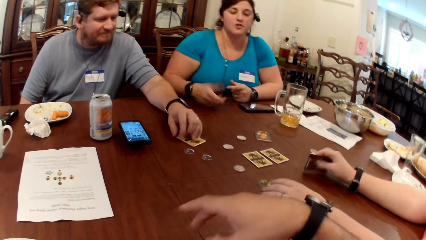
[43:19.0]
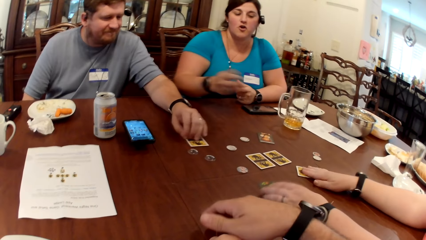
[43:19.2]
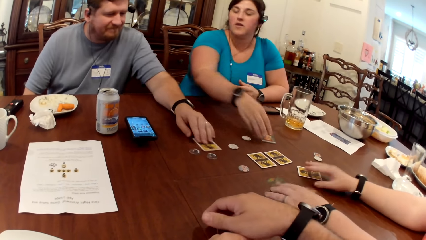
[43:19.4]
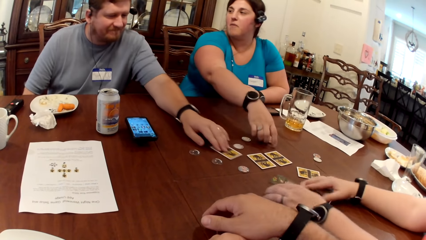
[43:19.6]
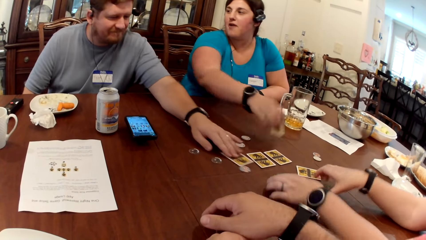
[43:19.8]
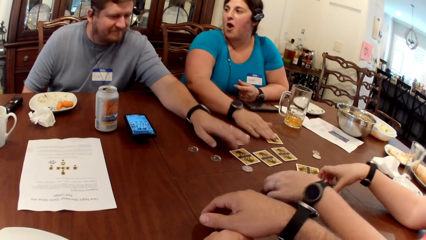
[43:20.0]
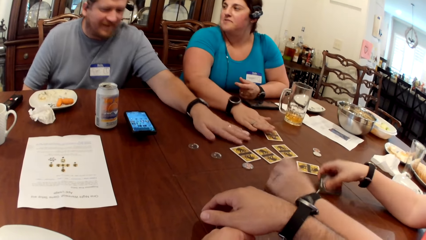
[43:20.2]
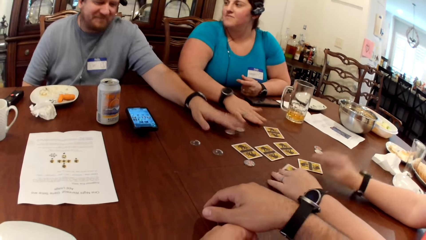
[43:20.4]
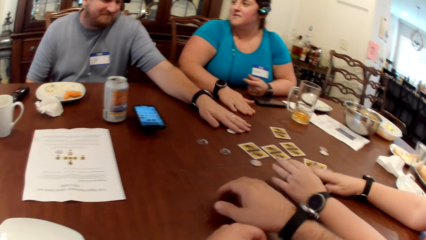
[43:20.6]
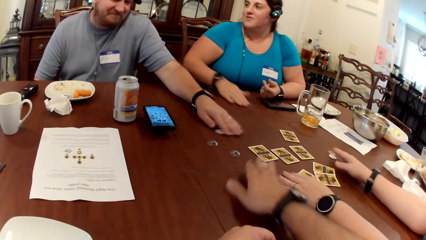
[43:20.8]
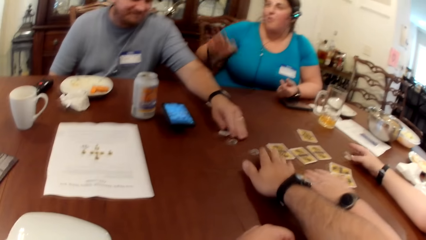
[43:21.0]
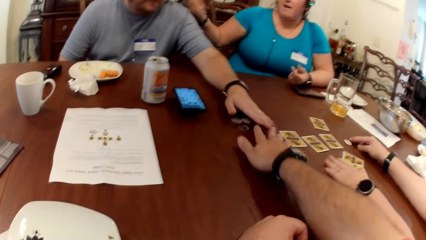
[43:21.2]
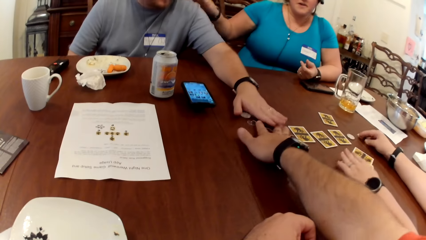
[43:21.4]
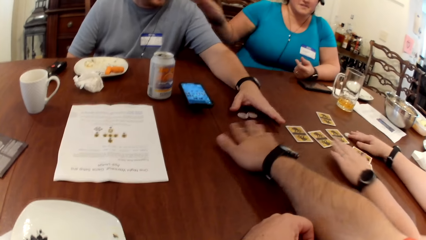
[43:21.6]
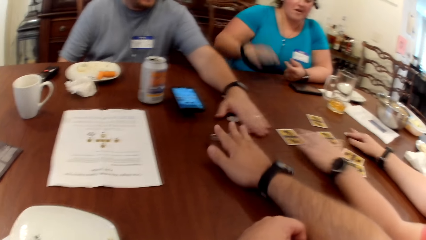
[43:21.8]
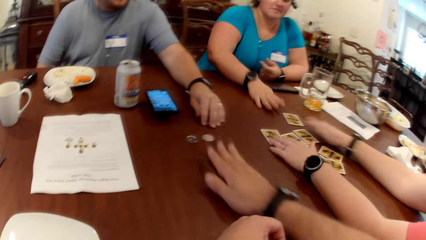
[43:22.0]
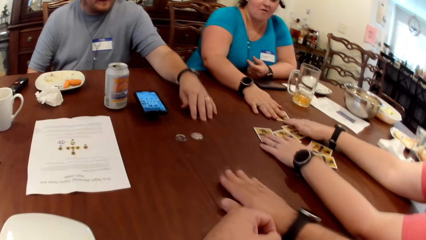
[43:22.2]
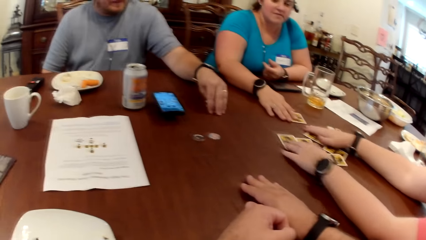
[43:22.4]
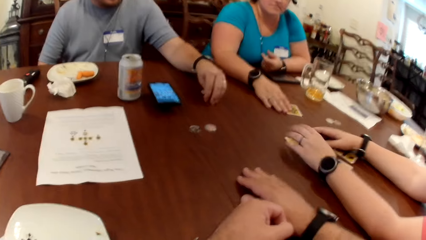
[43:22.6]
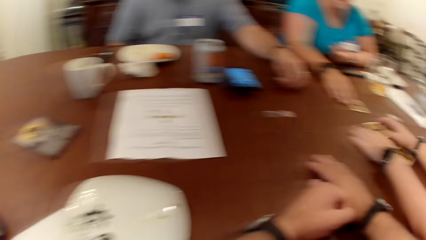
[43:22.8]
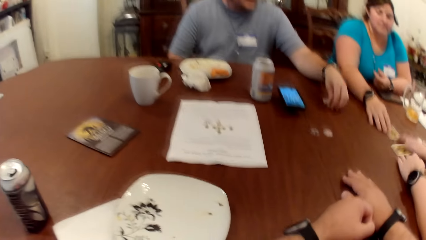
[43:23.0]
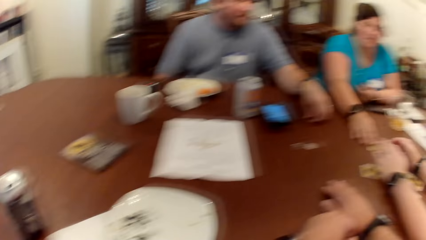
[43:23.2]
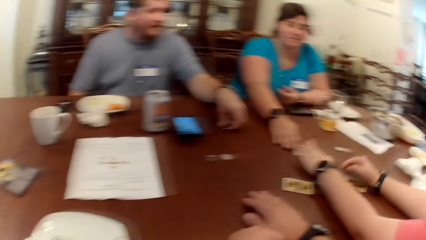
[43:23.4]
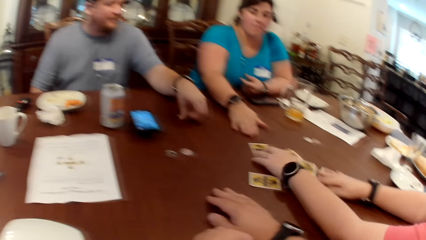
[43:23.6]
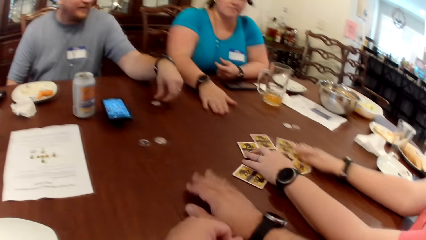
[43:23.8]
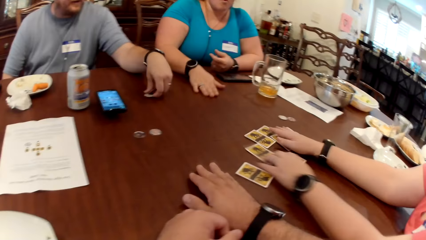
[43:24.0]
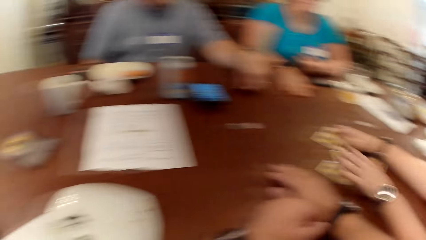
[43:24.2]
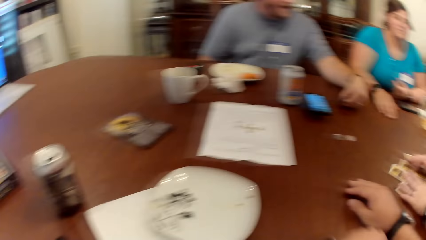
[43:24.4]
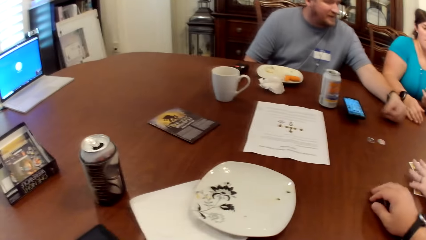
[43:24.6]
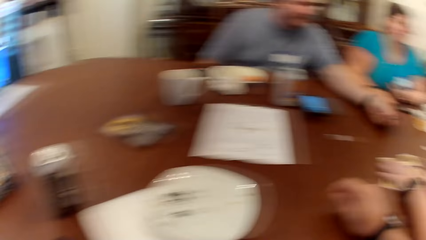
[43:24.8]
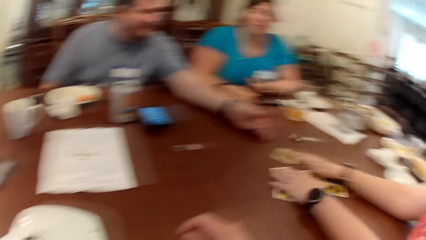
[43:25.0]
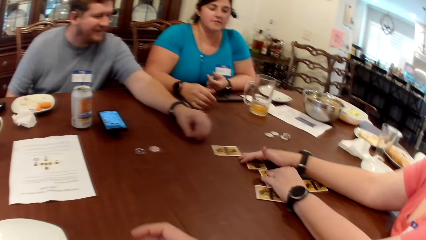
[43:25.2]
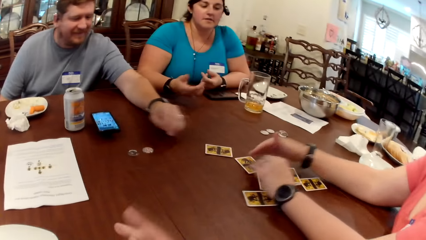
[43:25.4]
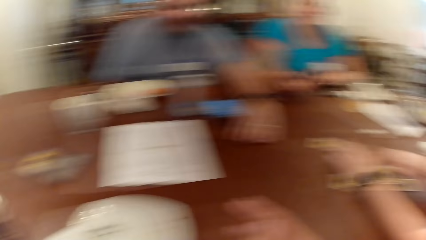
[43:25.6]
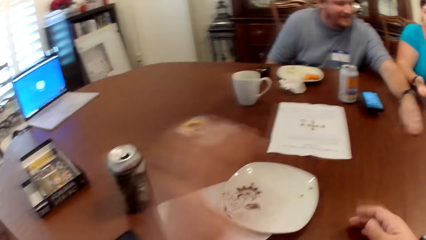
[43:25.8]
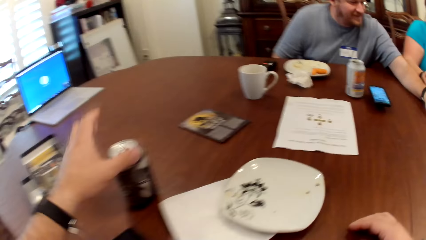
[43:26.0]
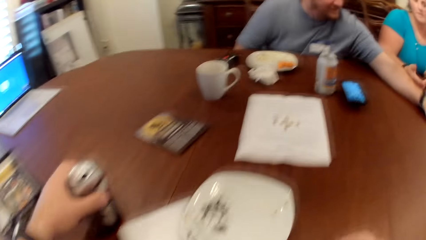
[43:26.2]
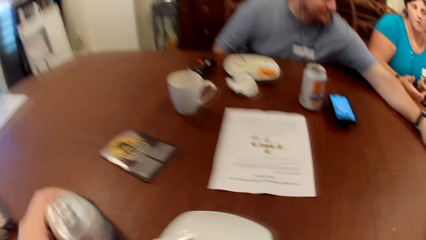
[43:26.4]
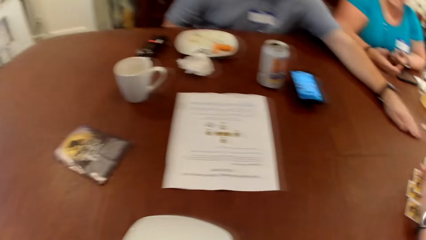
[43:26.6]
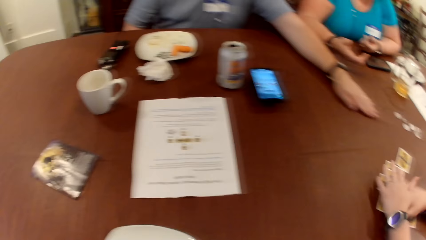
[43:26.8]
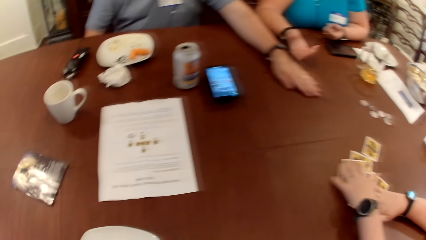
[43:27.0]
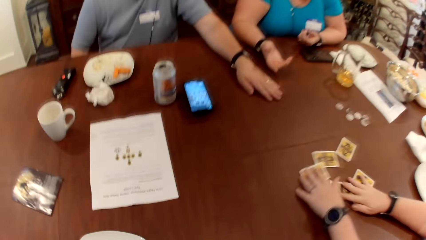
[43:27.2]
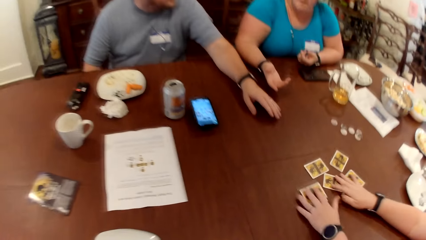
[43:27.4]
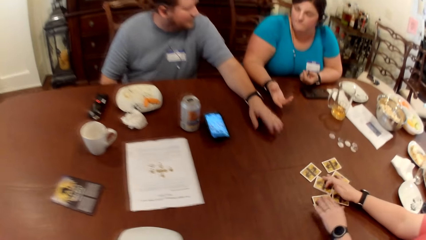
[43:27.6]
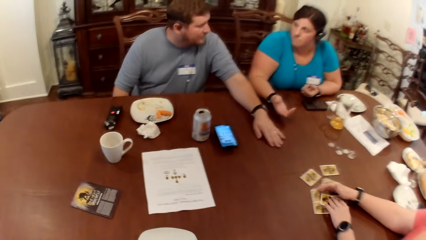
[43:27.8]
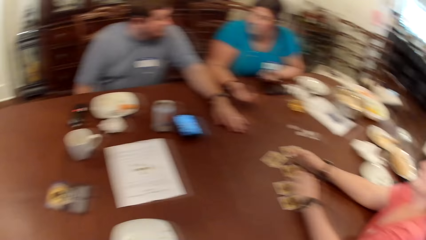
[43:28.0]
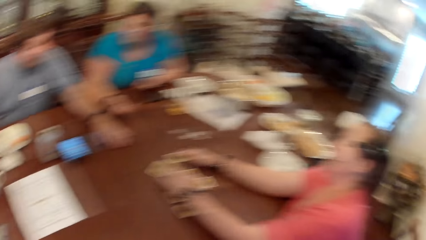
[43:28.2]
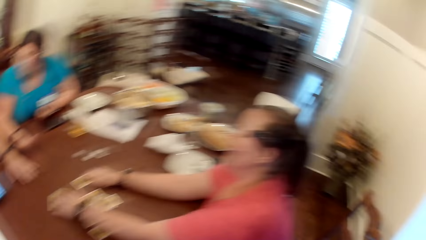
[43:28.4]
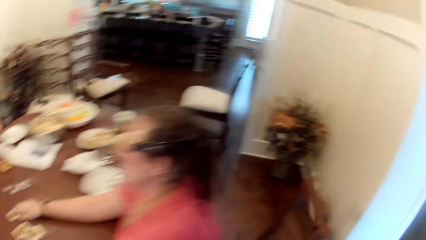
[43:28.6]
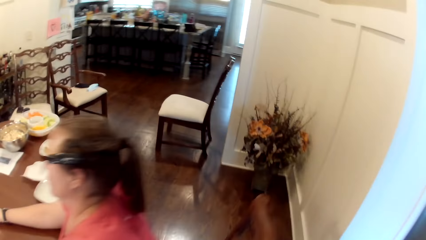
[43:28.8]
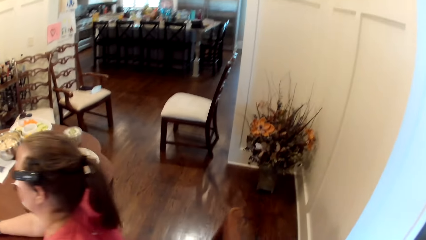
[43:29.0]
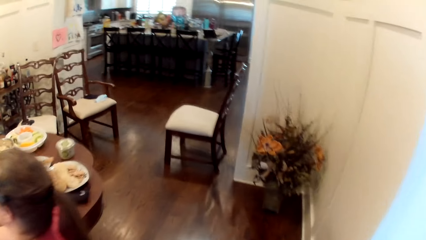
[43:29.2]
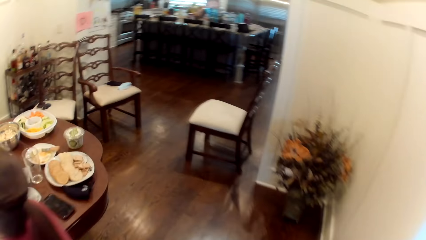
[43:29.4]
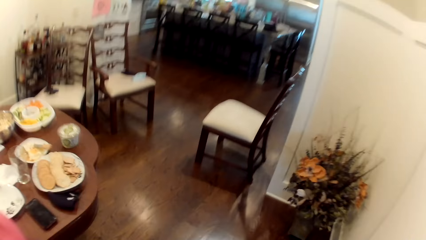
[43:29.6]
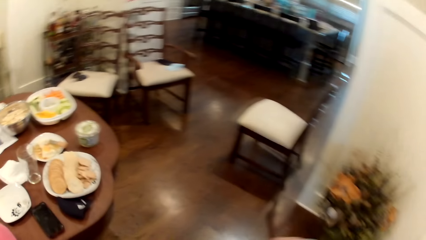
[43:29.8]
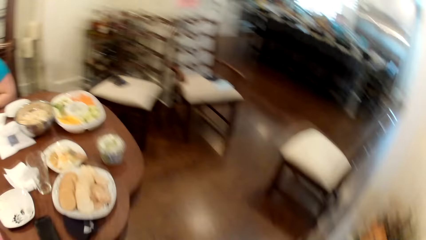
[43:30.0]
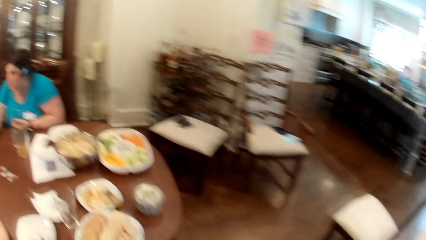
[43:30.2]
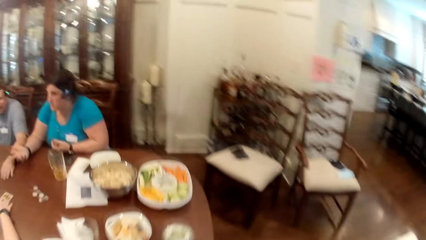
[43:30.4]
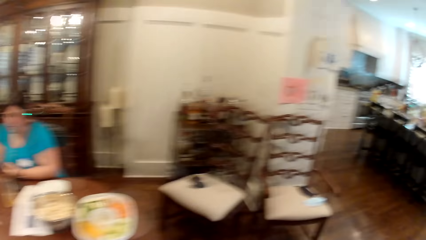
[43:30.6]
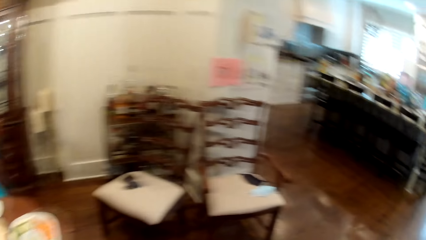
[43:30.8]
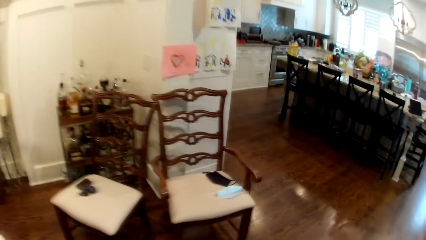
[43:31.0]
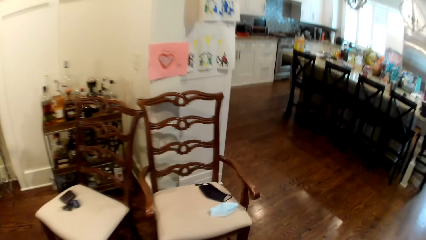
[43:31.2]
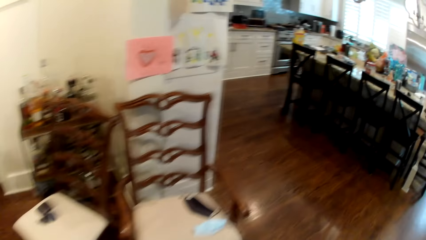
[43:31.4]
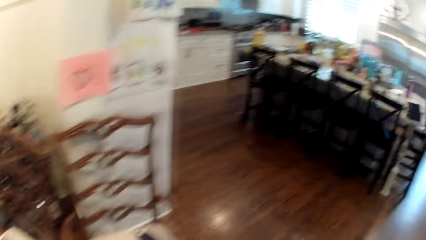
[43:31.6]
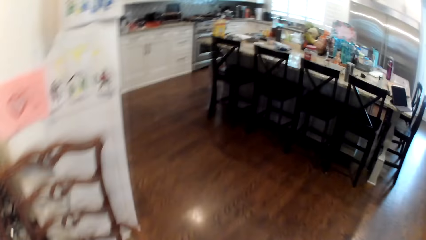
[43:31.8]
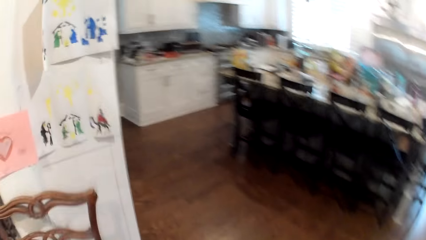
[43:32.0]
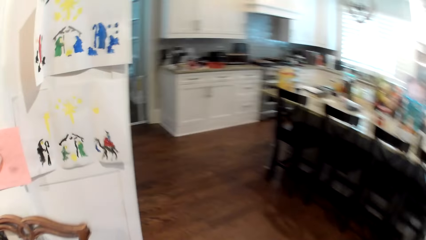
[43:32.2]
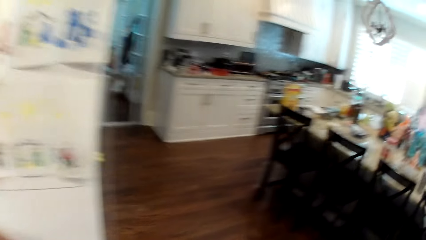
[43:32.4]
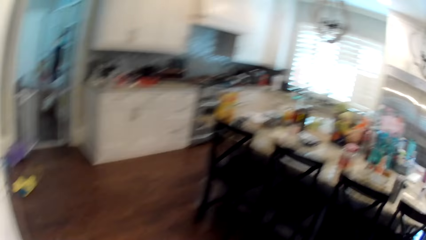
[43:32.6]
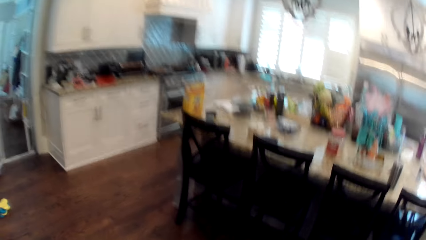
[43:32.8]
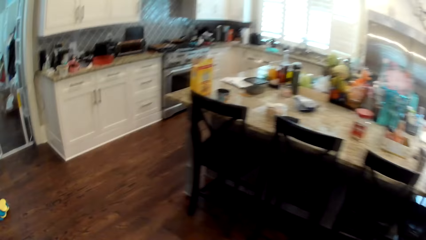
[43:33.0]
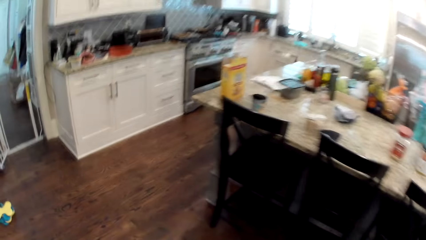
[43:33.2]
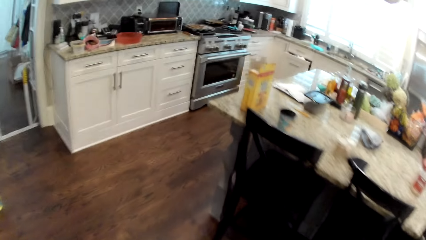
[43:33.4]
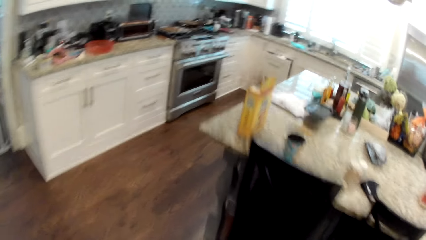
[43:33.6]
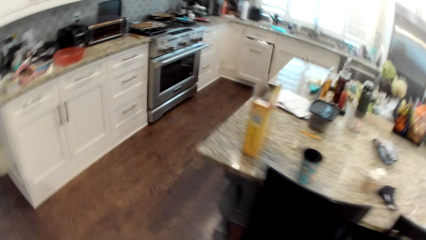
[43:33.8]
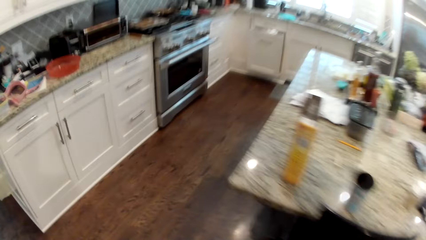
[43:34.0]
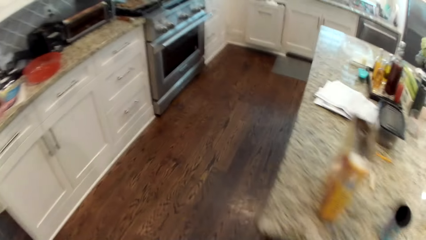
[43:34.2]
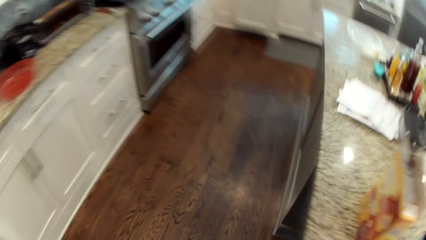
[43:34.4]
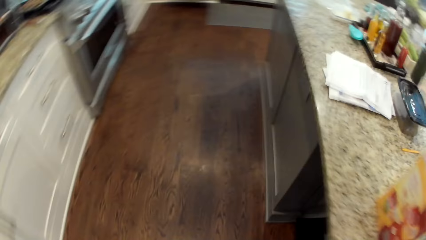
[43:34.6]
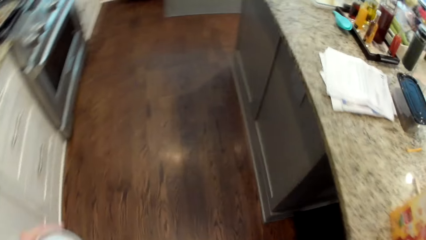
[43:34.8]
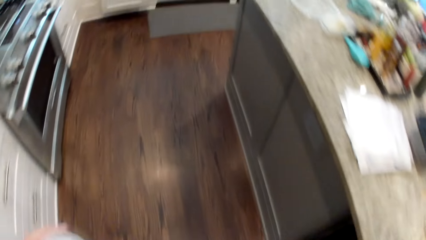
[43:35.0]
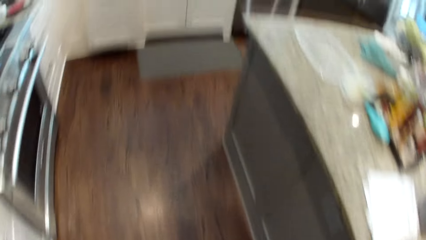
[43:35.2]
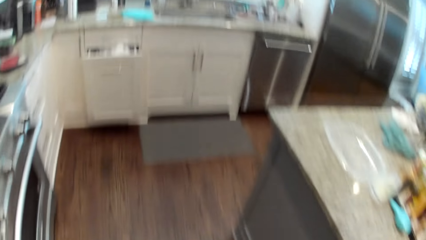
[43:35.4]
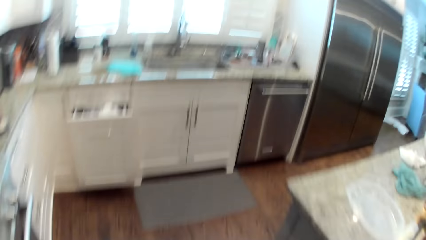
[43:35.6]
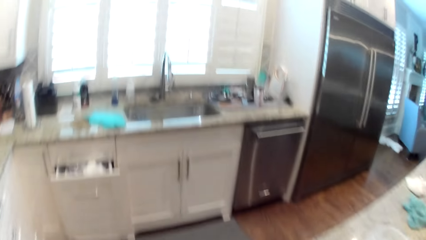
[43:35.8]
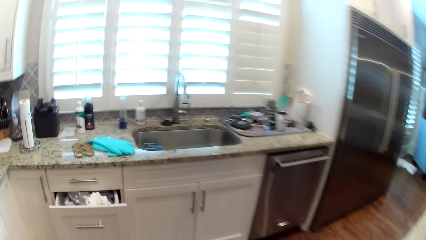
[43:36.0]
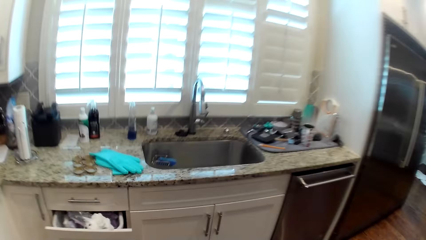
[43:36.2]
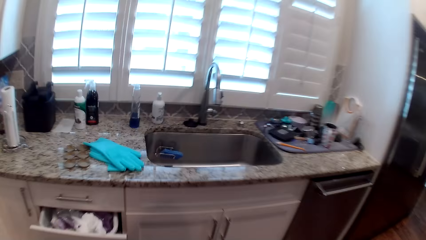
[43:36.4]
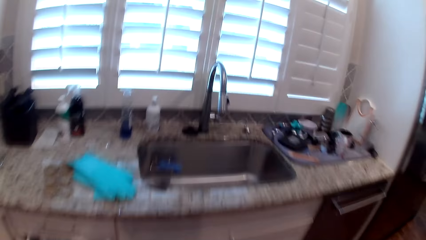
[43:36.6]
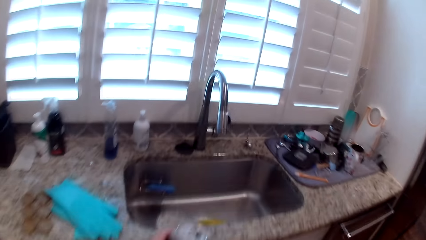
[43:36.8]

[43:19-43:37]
A woman interacts with a man. Another woman flips the cards on the table with both hands. The man adjusts chips on the table with his left hand. The camera wearer adjusts the chips on the table with his right hand. The other woman shuffles cards on the table with both hands. The first woman adjusts the card on the table with her right hand. The camera wearer picks a can from the table with his left hand. He moves to a kitchen in the apartment. He moves to a sink in the kitchen.
